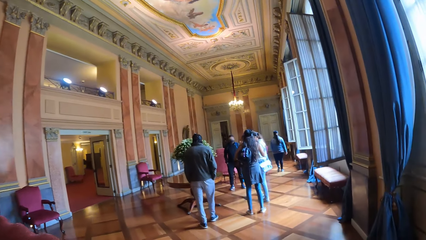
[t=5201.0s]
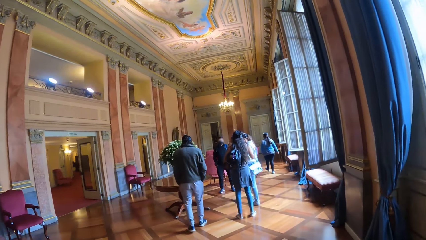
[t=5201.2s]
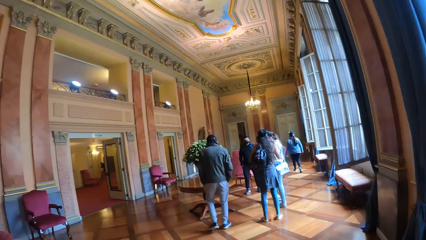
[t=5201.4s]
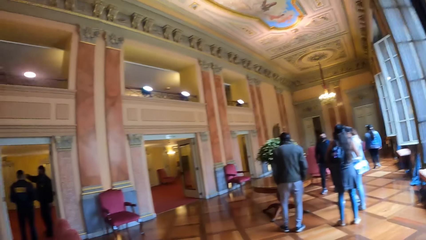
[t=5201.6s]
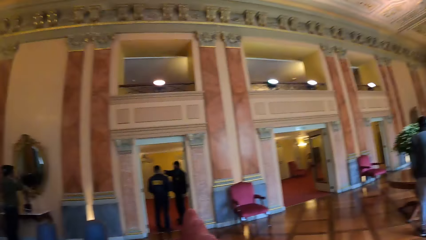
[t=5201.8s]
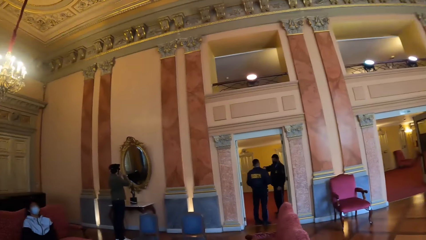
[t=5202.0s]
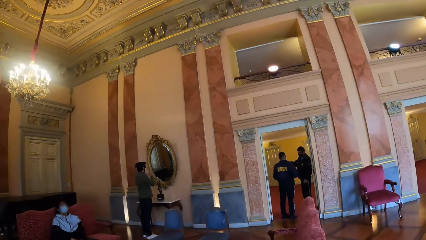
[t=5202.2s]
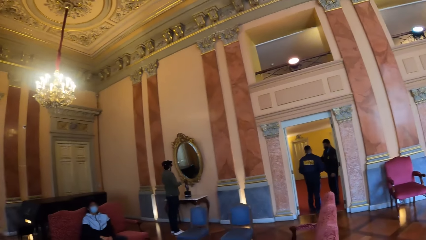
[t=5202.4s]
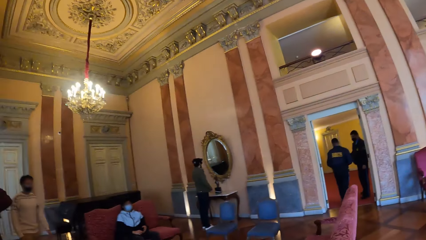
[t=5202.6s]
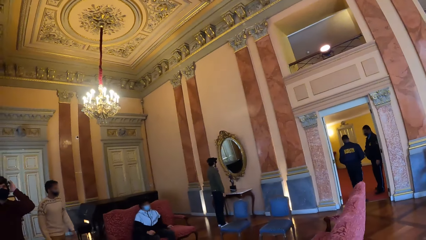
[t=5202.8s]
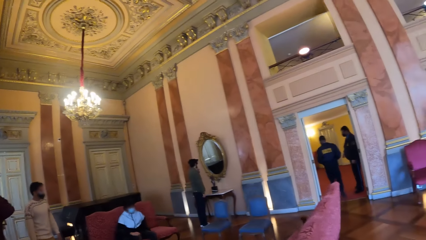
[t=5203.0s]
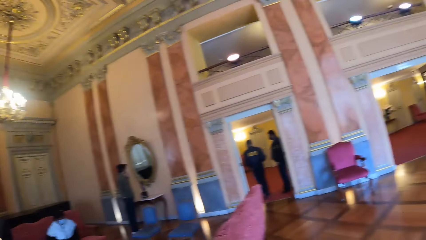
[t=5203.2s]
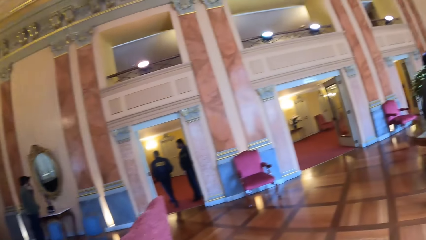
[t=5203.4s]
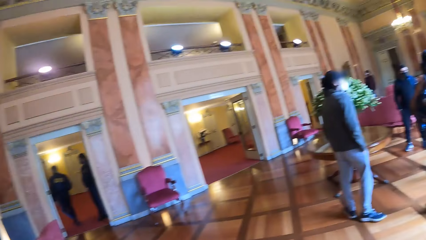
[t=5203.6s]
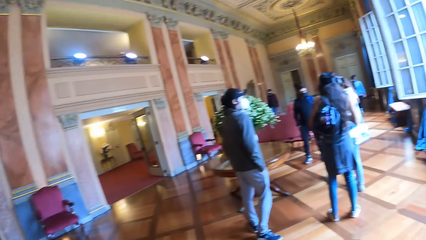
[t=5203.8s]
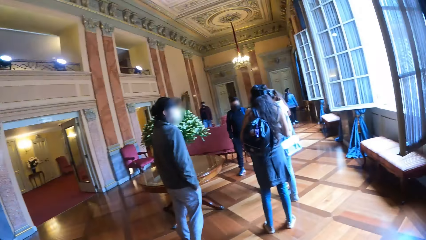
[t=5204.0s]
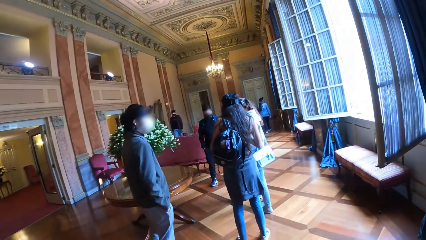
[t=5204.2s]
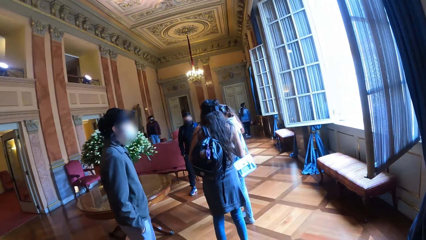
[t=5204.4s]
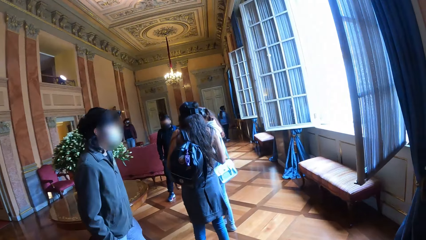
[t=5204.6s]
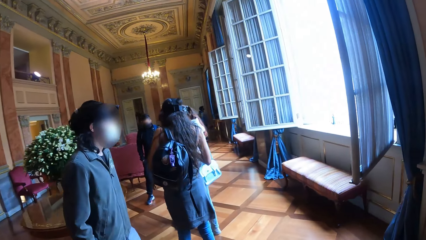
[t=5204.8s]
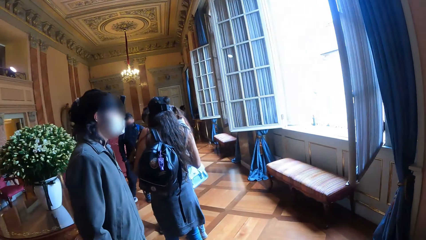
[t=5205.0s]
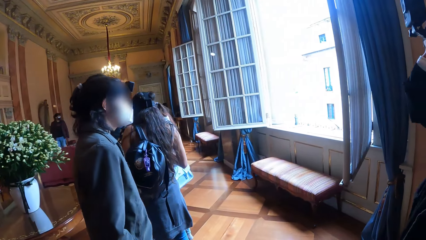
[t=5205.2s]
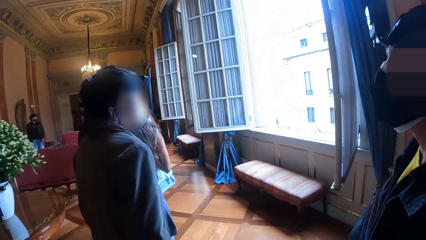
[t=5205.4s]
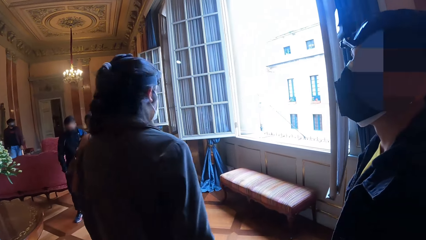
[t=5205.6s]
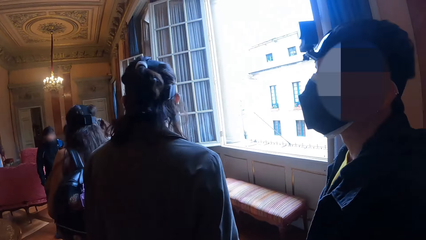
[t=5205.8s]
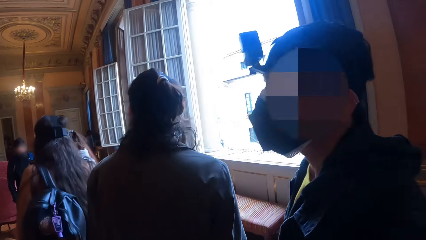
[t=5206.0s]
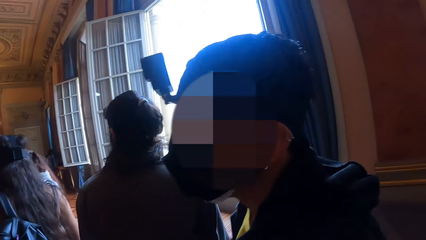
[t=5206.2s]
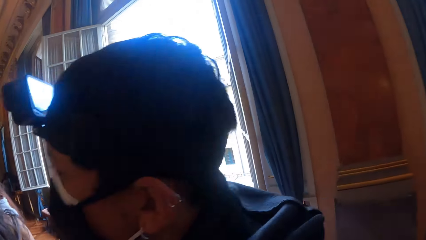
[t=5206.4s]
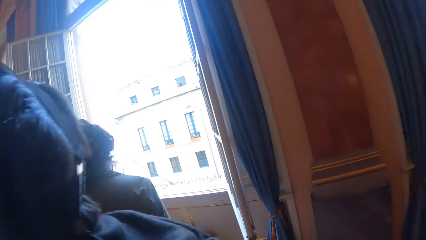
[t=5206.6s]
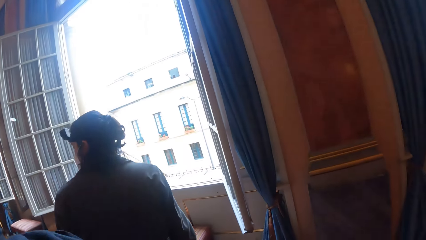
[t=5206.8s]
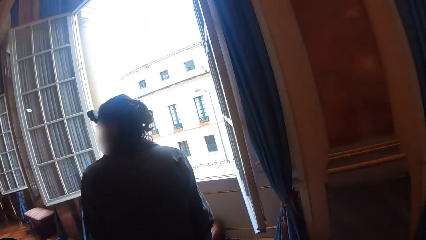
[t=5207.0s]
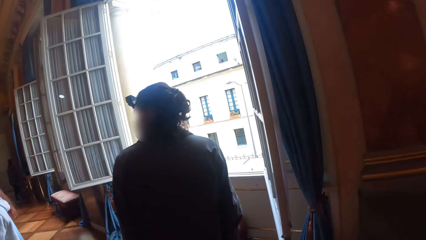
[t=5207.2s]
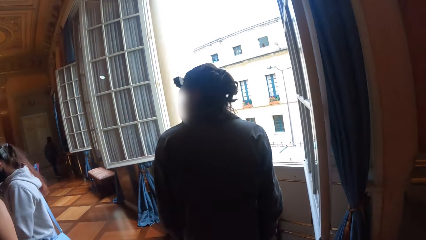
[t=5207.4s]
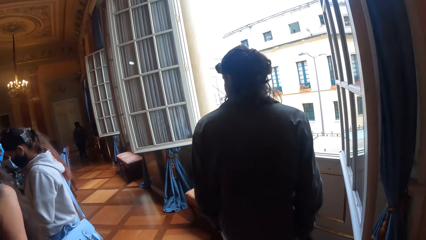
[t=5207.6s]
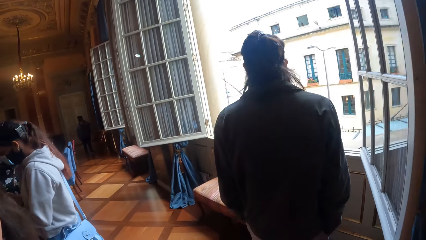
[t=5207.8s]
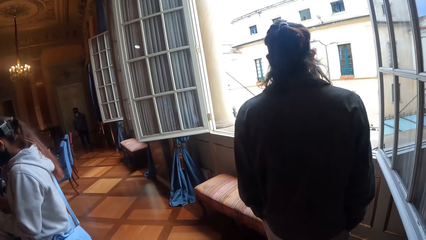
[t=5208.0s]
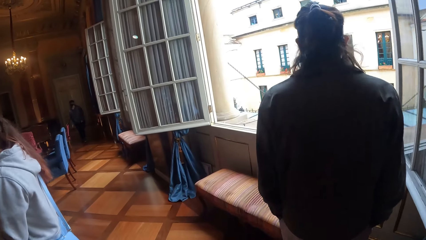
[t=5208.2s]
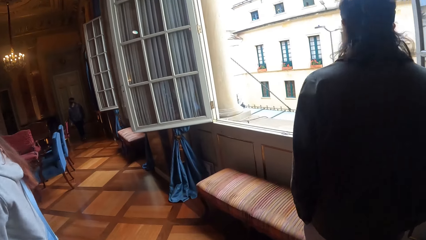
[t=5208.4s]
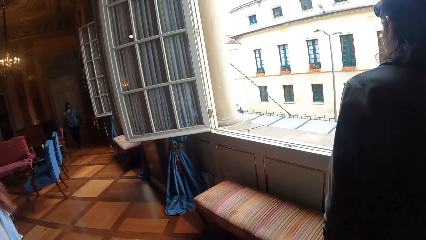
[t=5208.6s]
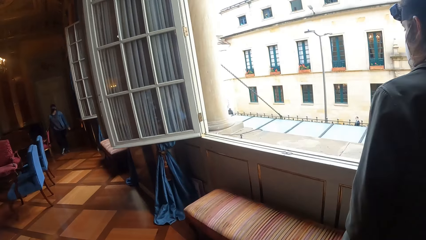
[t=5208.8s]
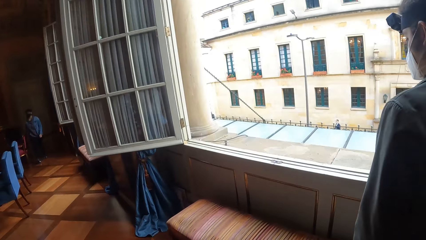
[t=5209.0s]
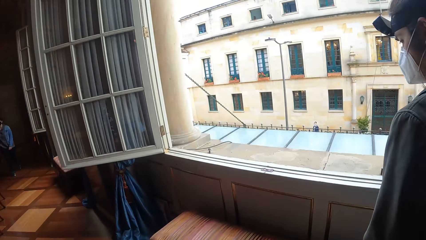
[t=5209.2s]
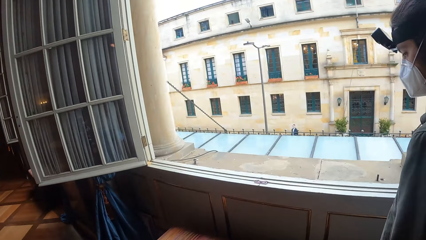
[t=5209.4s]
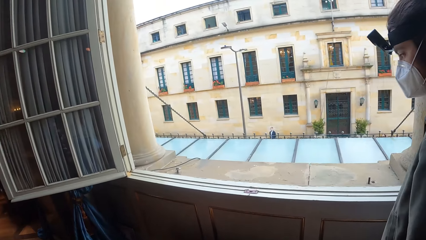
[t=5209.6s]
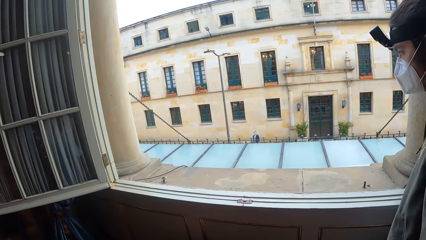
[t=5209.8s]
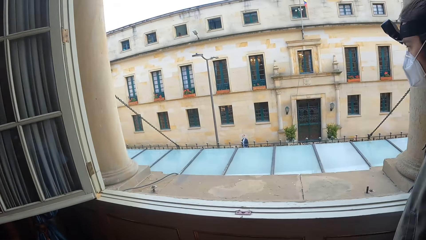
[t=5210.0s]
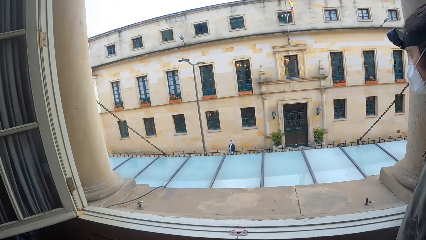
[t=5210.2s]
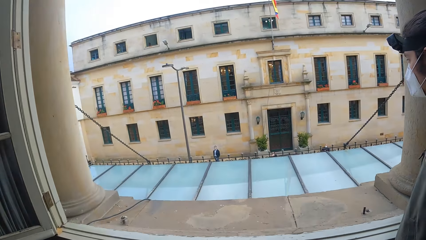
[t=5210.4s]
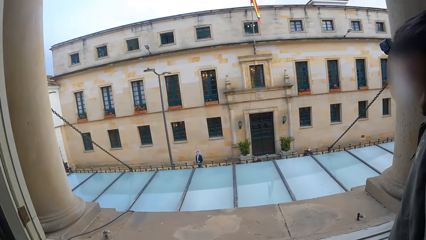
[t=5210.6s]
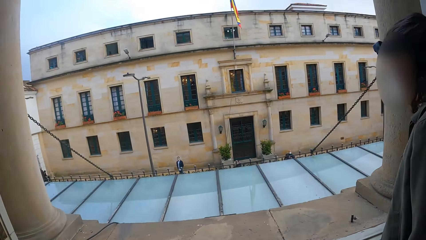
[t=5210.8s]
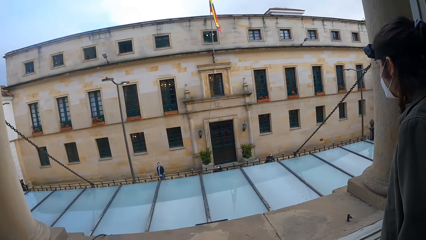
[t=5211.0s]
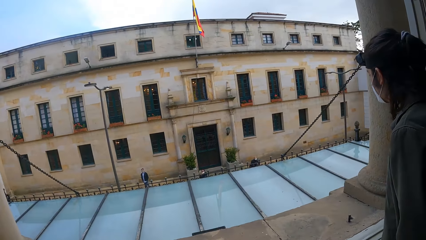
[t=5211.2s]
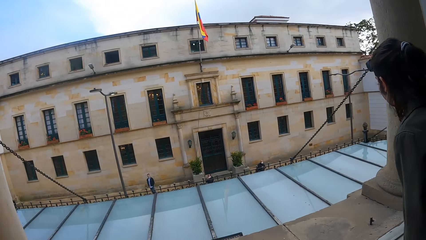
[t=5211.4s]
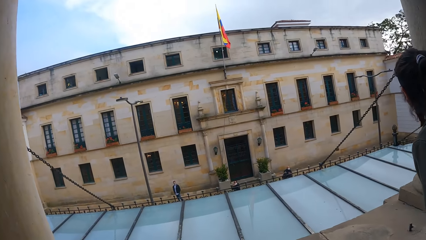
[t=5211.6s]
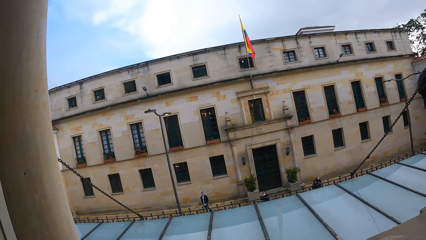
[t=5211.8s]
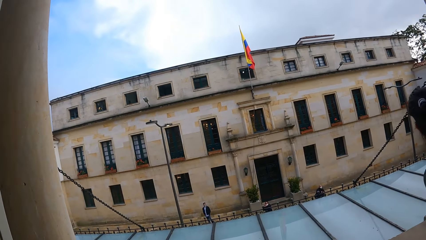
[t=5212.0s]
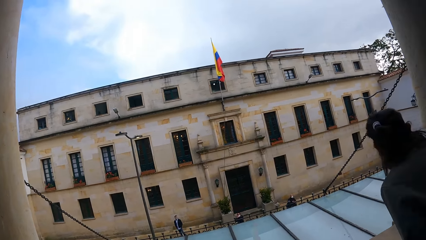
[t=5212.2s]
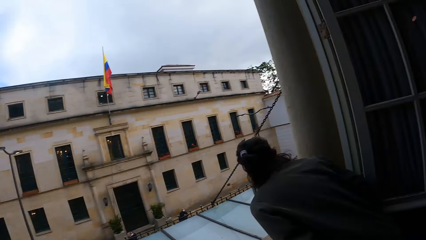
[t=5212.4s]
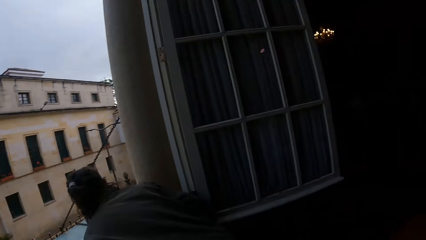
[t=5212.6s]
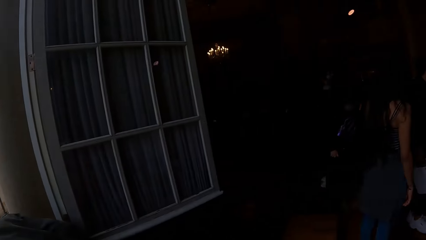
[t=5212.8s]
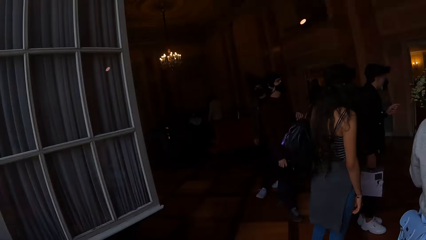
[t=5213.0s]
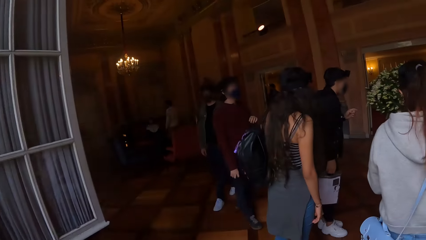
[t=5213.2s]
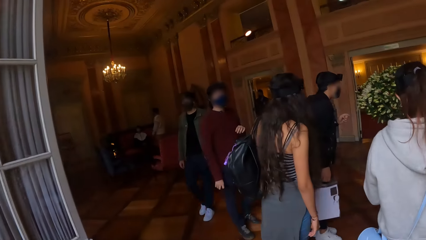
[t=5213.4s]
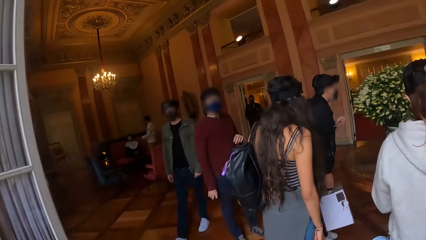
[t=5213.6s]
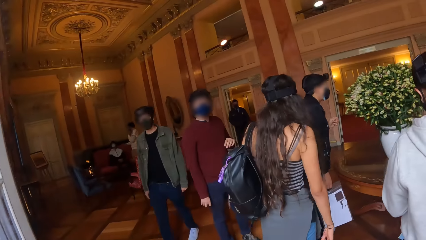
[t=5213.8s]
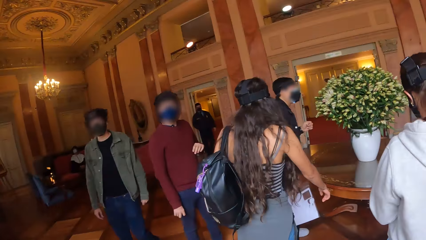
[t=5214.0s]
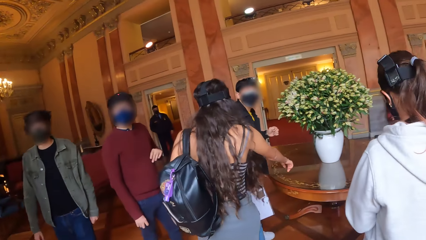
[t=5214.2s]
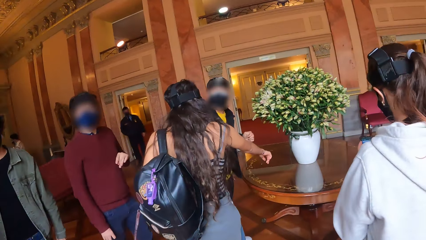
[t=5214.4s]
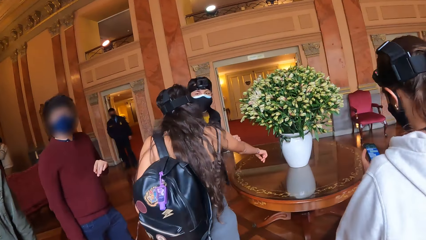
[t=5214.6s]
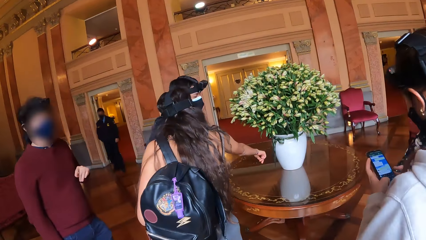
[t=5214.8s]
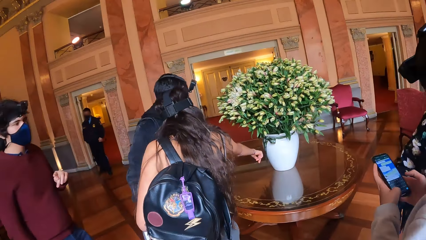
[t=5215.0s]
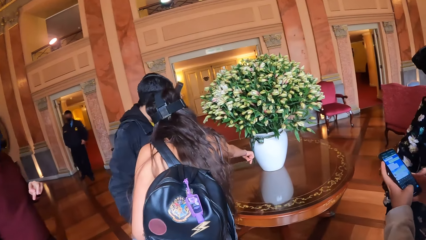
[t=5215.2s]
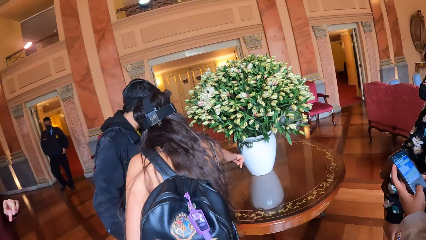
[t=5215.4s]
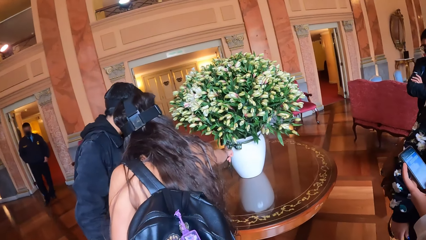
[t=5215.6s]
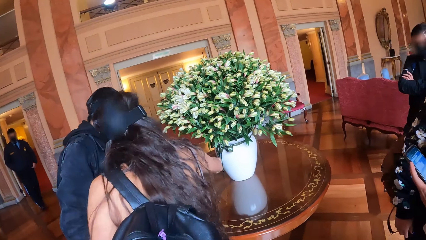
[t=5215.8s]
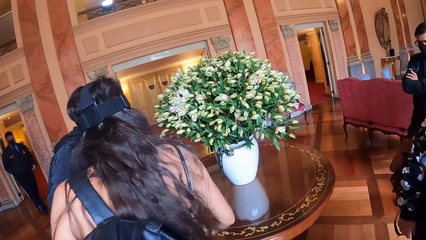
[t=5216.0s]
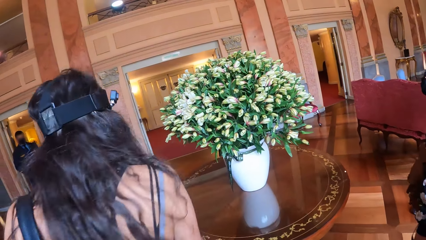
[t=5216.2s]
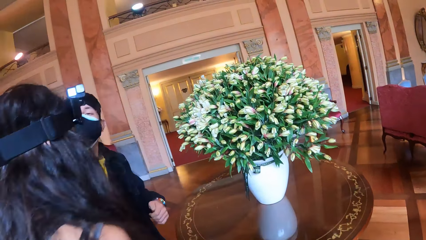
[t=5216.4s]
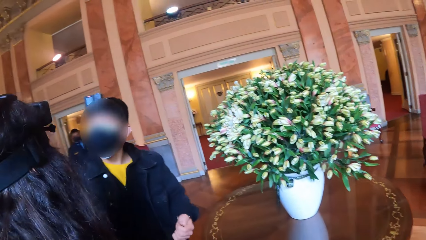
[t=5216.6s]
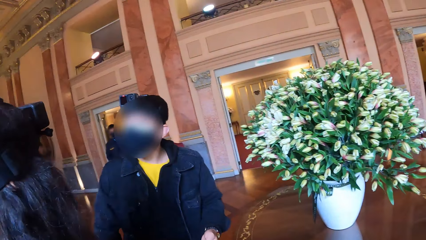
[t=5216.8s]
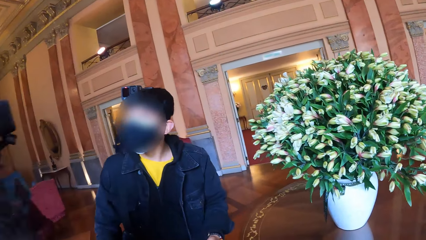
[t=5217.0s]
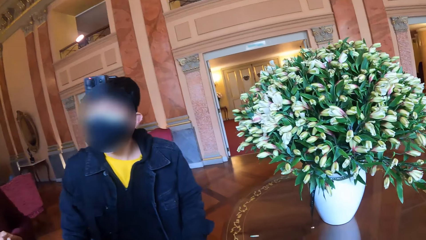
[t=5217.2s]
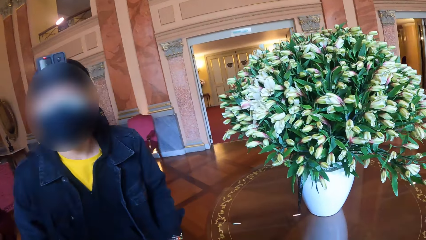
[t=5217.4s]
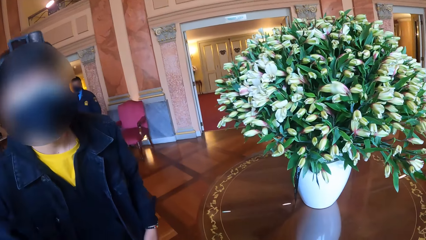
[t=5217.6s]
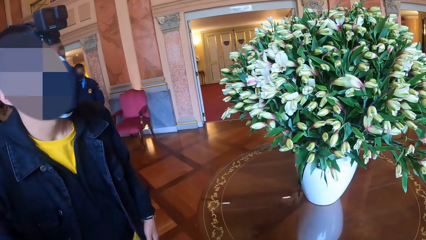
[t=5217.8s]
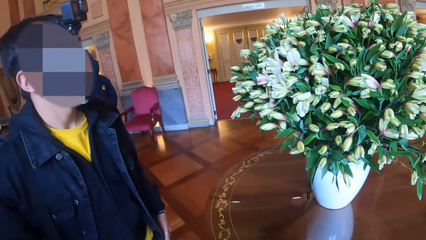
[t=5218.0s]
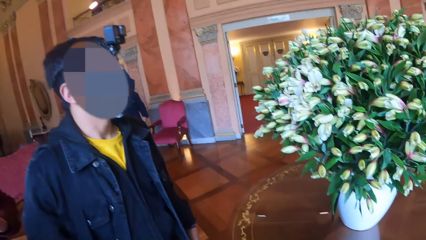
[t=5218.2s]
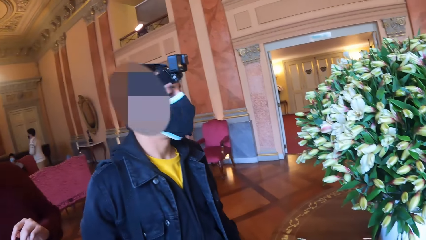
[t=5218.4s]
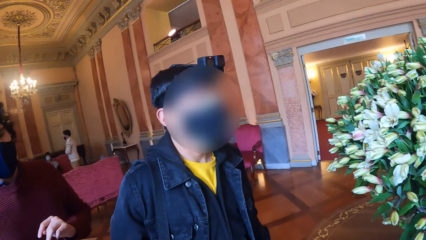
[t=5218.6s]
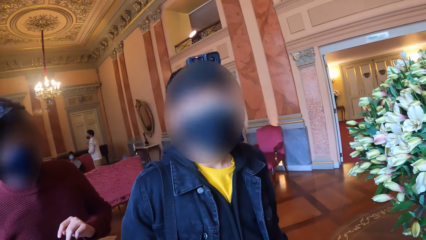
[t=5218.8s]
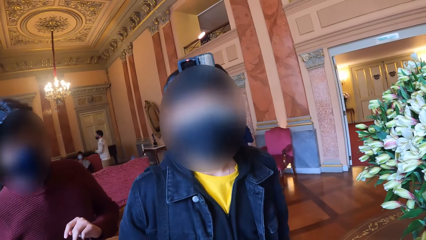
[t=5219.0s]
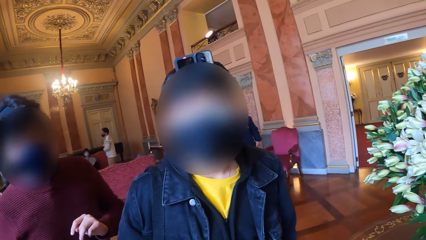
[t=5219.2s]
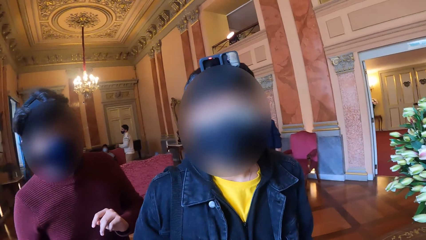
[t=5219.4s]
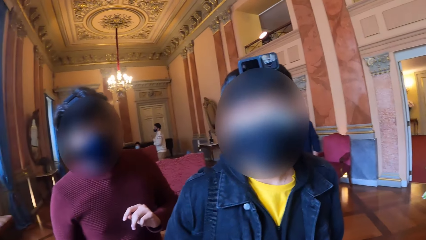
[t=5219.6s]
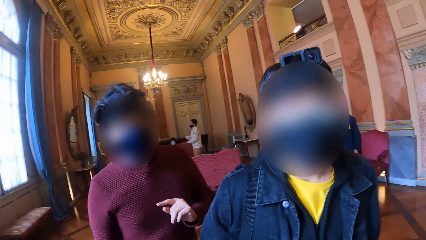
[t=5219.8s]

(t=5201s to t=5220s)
The camera wearer looks out a window of the building. They look around. A woman touches an inscription attached to a flower vase on a table with her right hand. A man interacts with the woman and the camera wearer.
